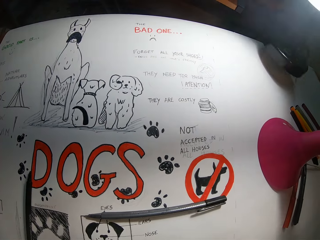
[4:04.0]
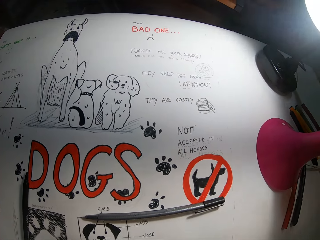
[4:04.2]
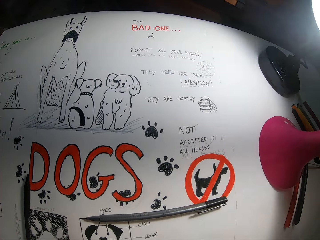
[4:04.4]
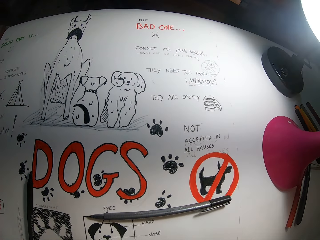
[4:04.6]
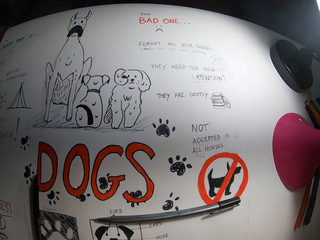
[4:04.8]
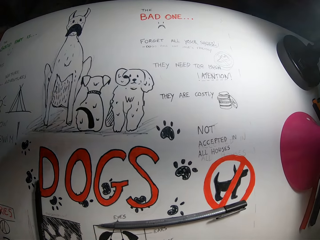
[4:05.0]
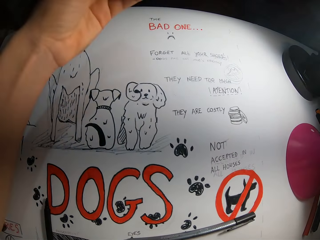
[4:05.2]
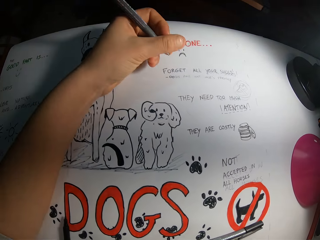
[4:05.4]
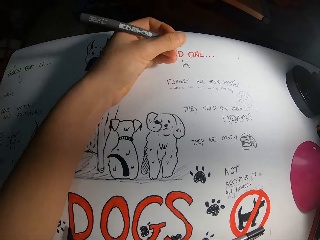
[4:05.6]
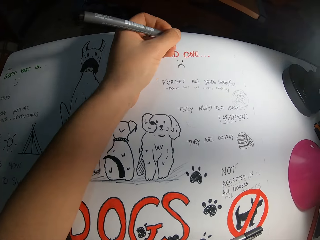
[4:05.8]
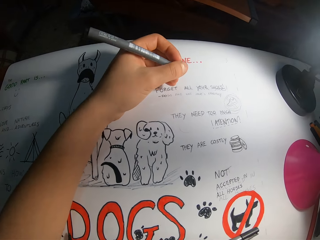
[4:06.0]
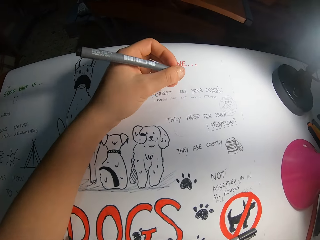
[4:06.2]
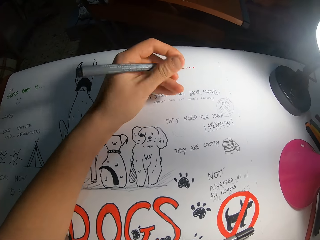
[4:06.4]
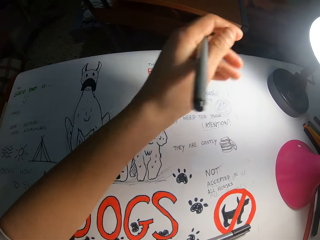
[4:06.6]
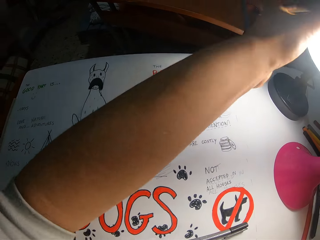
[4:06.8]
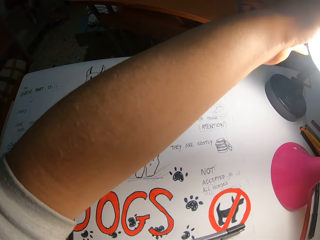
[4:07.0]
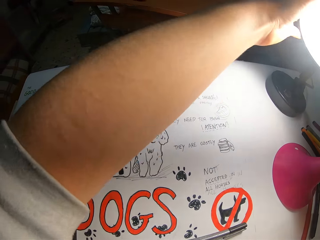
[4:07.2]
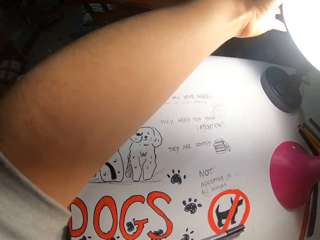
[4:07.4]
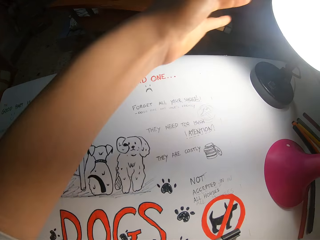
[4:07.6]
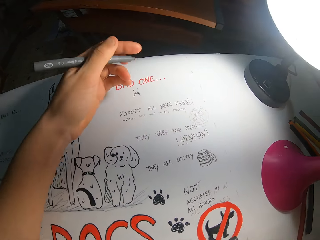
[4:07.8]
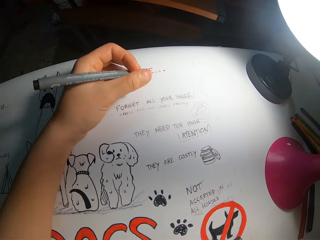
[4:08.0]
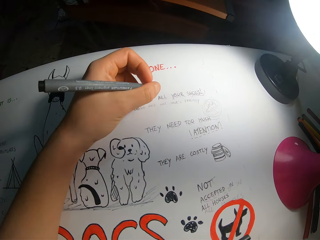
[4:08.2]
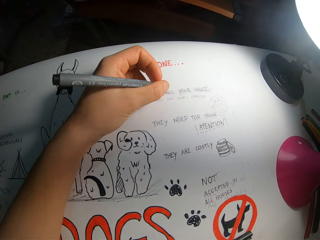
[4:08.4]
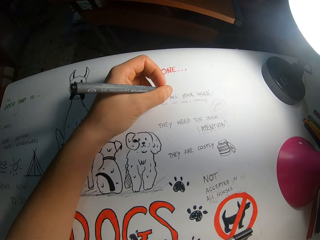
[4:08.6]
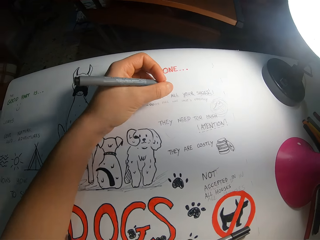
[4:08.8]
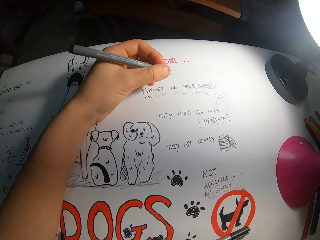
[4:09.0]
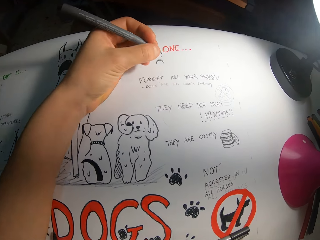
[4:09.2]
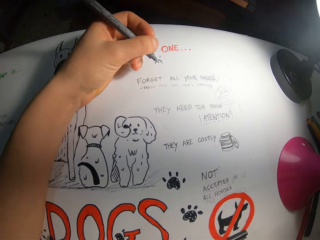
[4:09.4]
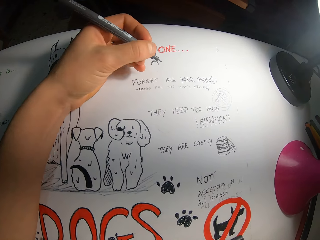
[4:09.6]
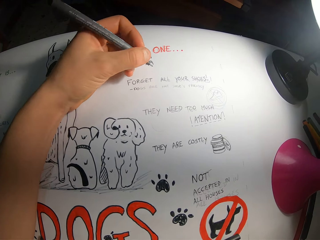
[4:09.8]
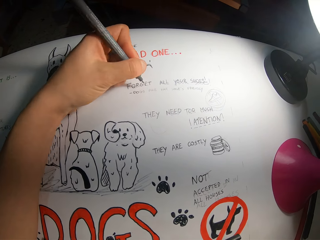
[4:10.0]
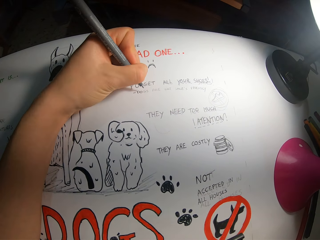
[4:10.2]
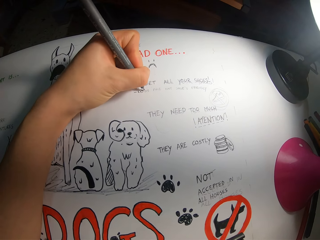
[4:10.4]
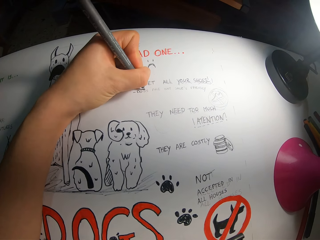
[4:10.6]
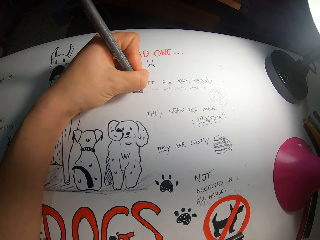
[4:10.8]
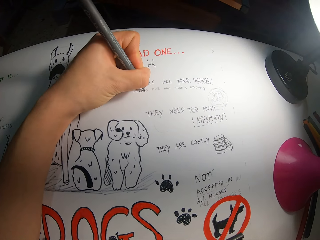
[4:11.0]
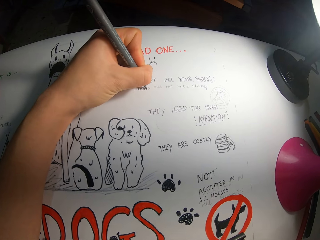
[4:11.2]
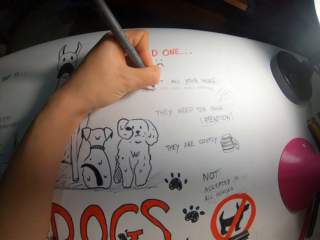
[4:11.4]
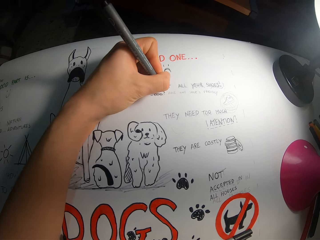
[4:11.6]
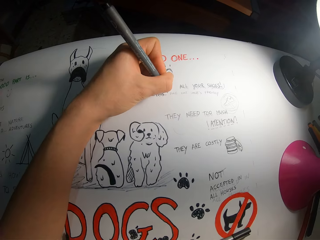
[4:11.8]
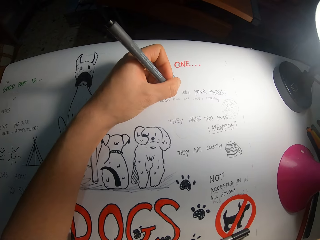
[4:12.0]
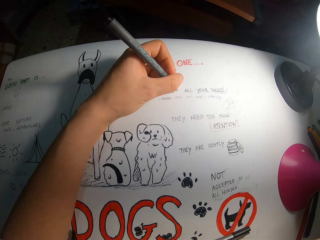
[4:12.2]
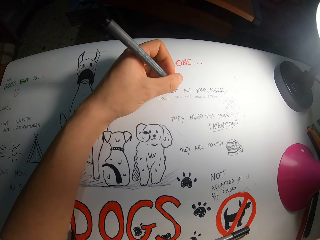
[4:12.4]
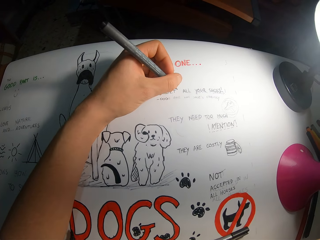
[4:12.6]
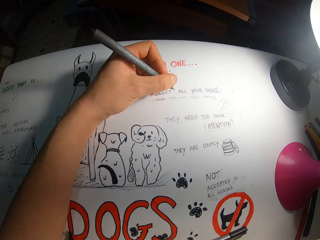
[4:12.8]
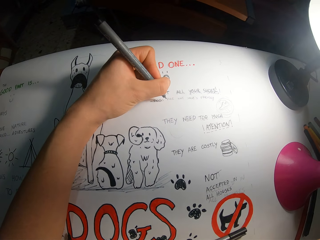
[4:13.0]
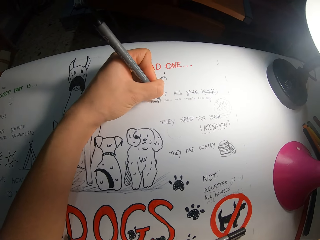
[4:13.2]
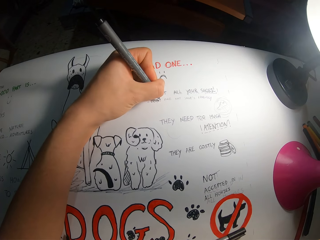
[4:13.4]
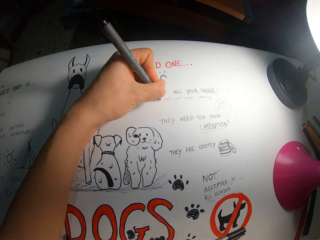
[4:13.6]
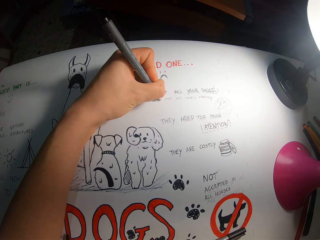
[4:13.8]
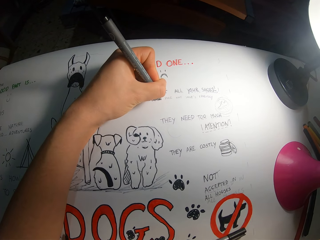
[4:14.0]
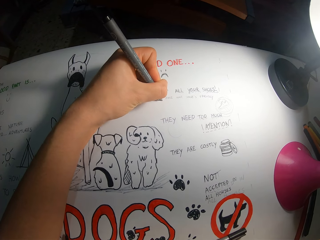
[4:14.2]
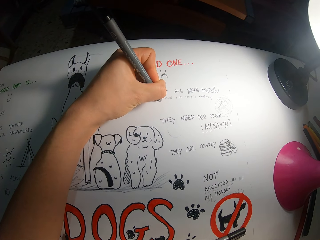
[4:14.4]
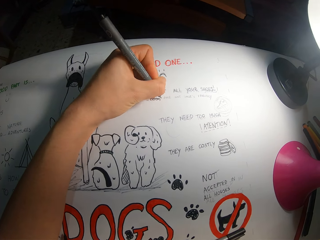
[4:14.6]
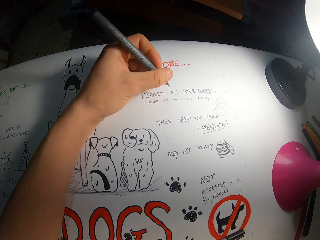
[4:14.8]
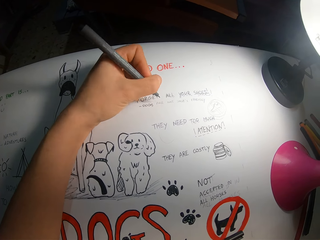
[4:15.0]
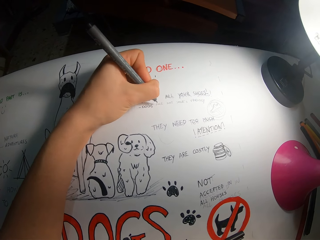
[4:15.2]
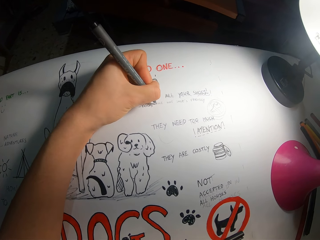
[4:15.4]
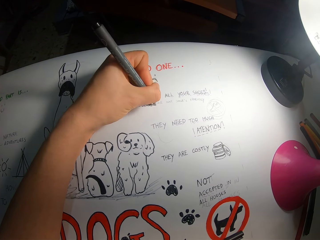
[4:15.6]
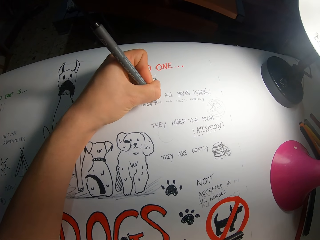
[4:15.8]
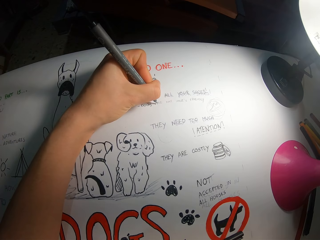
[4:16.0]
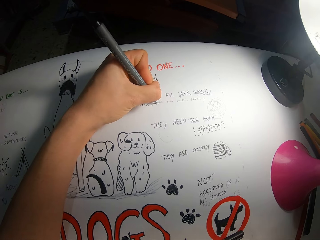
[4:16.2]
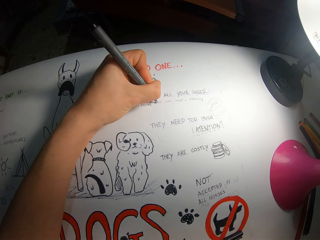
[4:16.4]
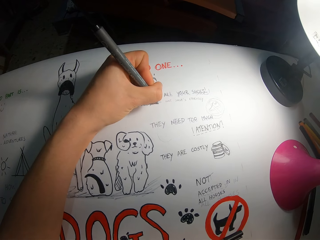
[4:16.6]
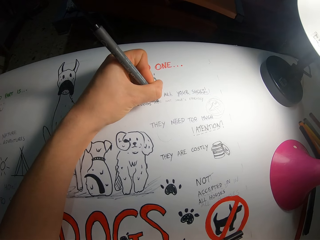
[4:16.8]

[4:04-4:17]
The camera wearer places the lamp on the cardboard with his right hand. He adjusts the lamp with his left hand. He colors the sketch in the cardboard with the crayon pen in his left hand. He writes on a paper.

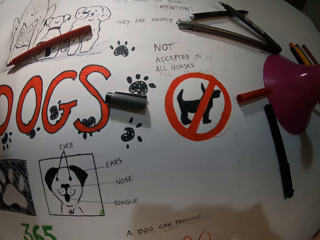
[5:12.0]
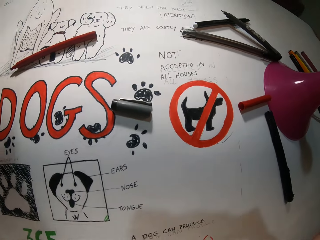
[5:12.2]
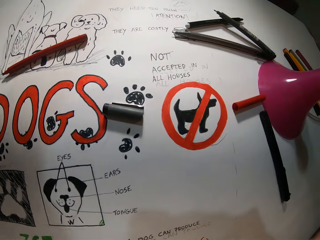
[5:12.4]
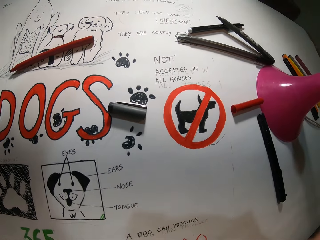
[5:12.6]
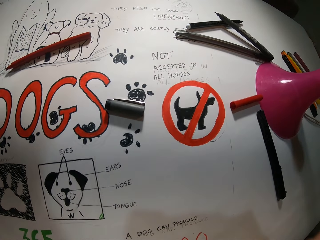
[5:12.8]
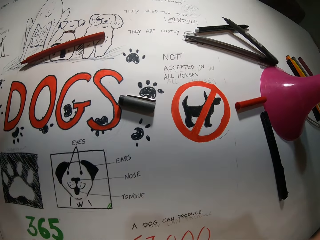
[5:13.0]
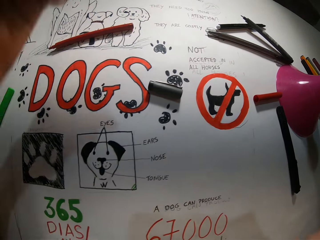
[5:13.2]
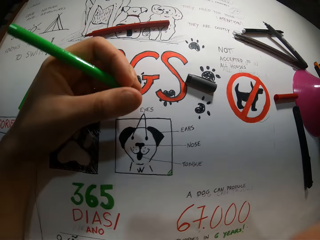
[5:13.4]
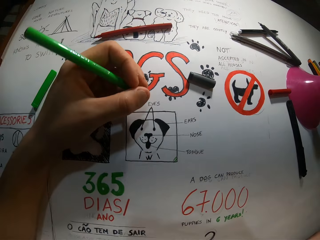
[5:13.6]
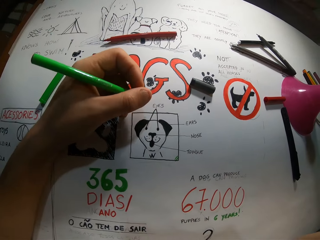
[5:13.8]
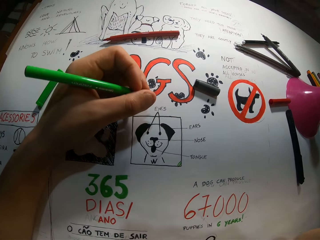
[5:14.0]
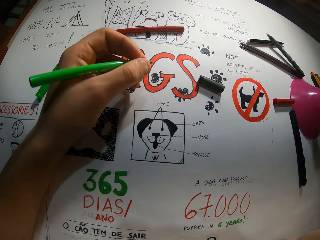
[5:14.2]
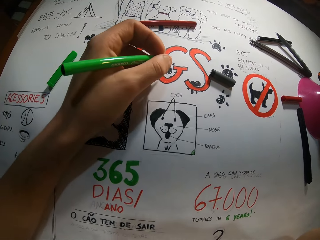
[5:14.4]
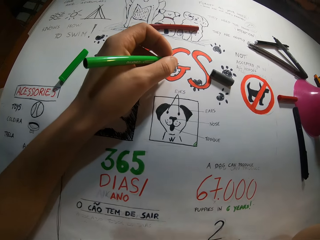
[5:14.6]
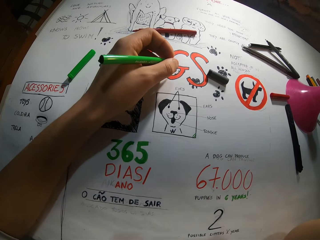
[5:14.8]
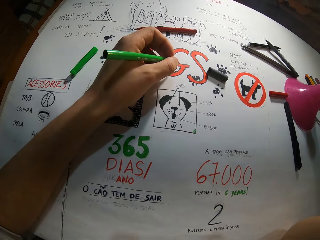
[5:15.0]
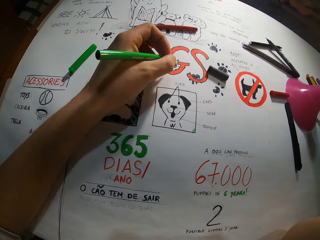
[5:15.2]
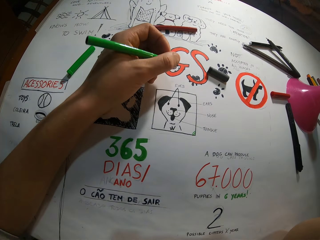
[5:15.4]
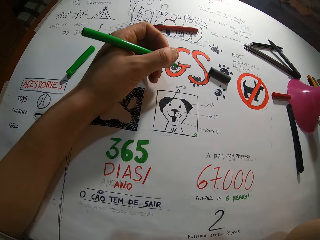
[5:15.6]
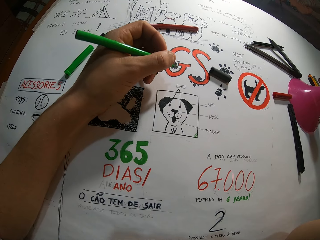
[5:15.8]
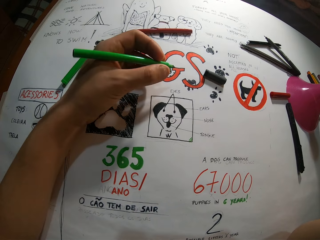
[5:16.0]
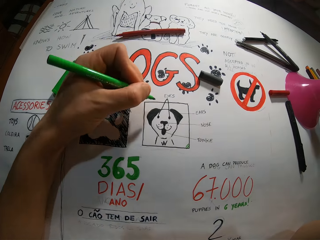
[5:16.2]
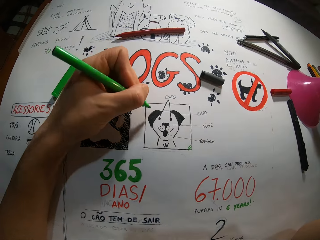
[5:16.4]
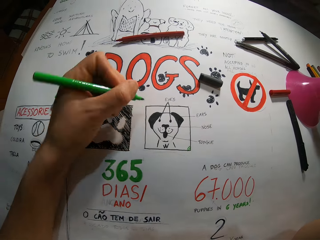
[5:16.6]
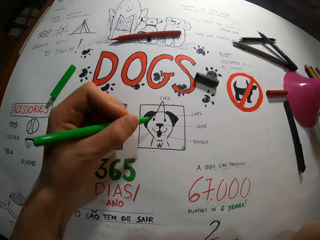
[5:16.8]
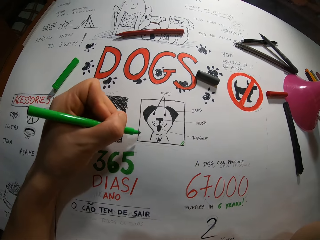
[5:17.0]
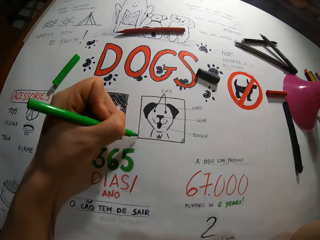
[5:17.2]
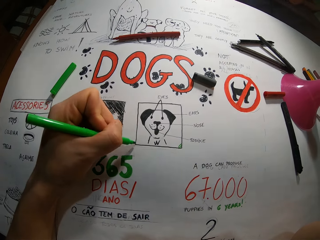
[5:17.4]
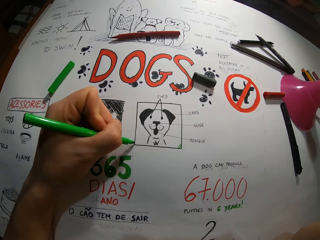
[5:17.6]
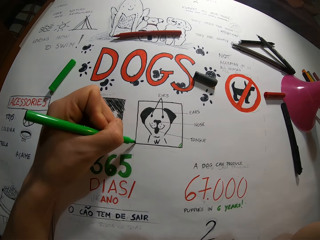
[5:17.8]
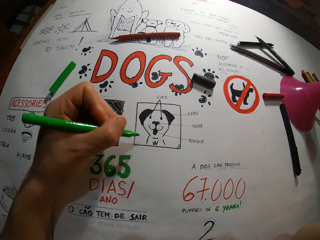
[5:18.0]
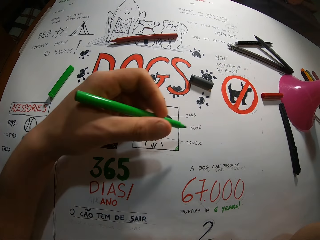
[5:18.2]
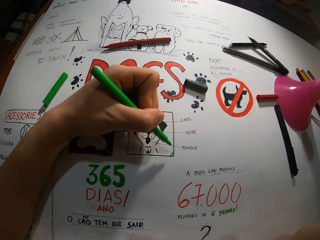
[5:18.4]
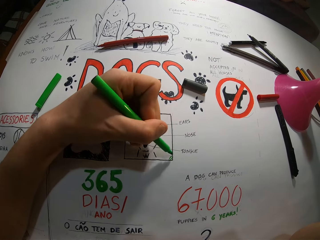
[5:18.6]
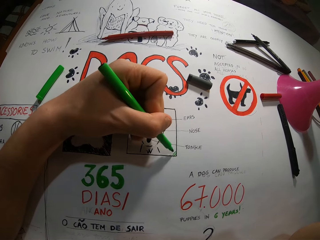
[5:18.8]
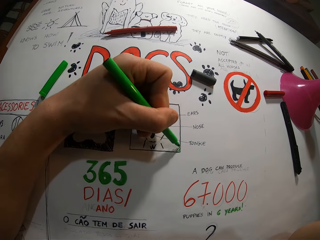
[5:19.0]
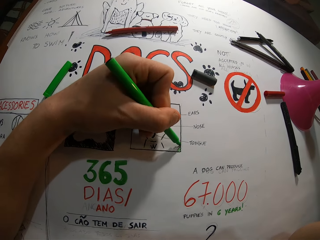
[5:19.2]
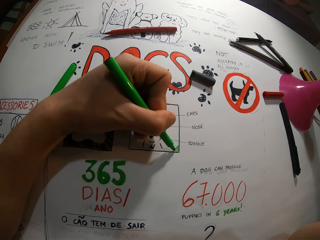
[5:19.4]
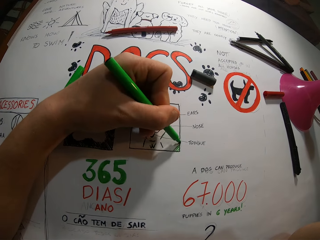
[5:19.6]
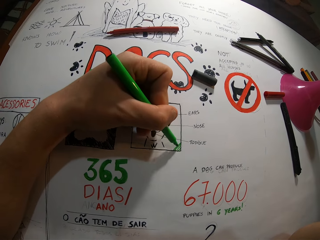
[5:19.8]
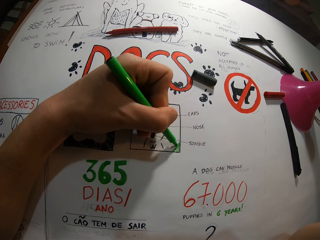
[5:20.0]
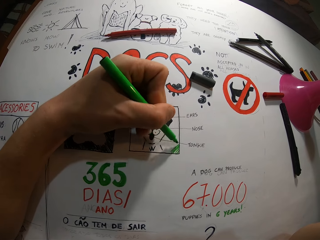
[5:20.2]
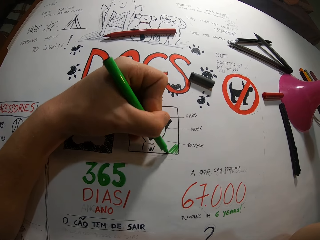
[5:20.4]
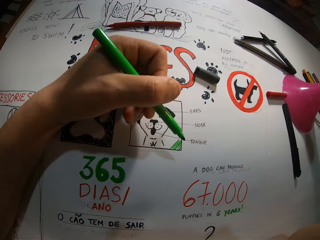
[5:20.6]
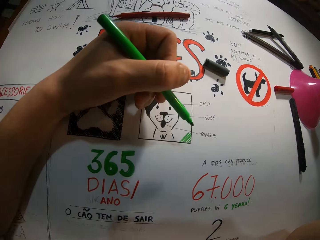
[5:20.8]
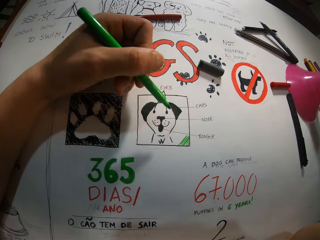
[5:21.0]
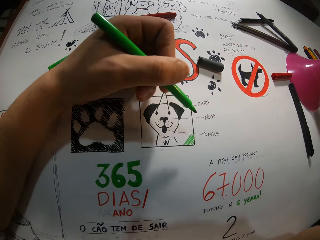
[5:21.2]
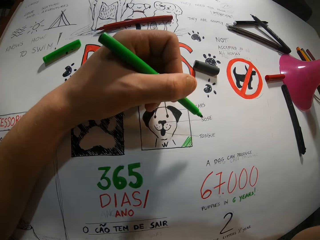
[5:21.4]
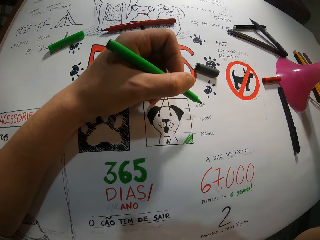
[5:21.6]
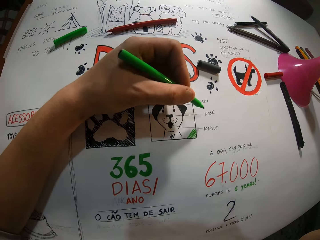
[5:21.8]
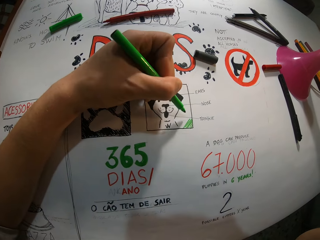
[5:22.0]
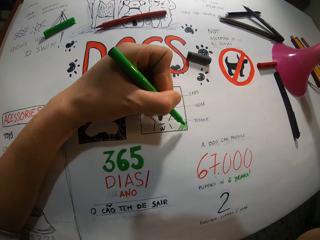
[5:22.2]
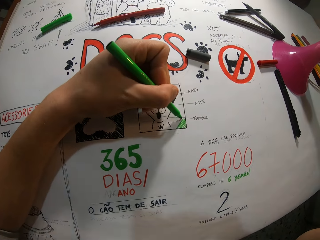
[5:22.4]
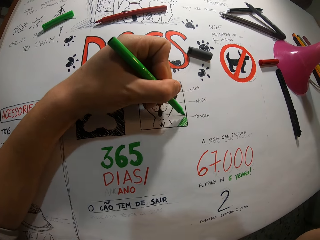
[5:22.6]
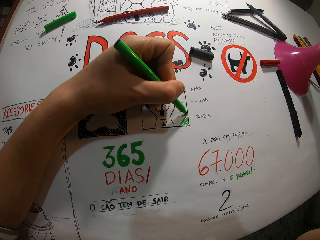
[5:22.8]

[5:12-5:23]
The camera wearer holds a pen on a paper. She paints the book with the green marker in her left hand.
